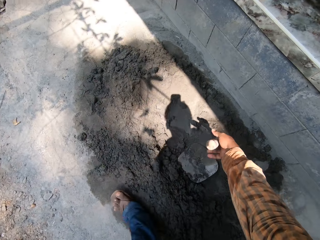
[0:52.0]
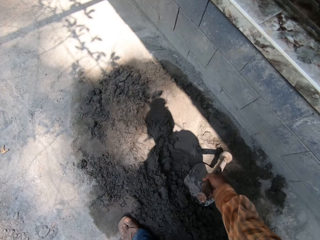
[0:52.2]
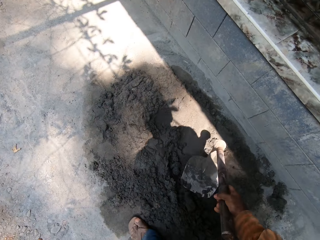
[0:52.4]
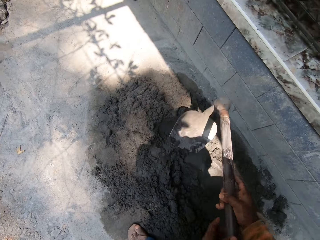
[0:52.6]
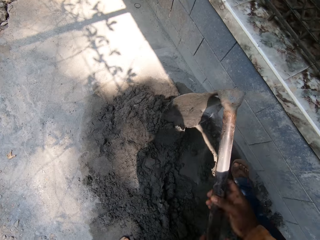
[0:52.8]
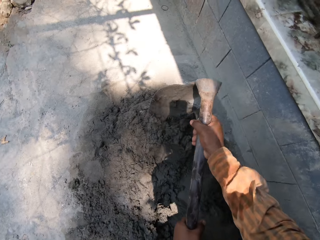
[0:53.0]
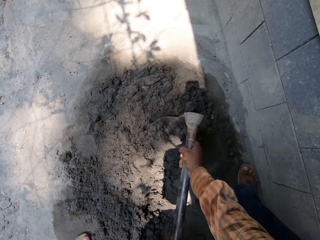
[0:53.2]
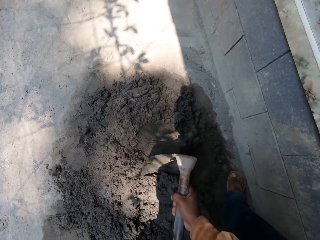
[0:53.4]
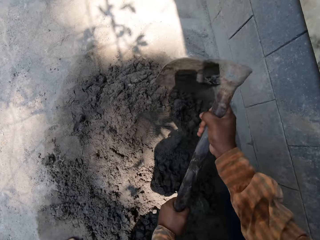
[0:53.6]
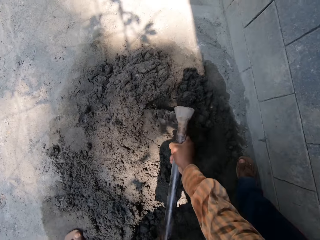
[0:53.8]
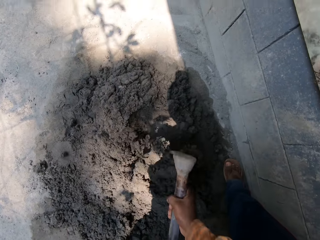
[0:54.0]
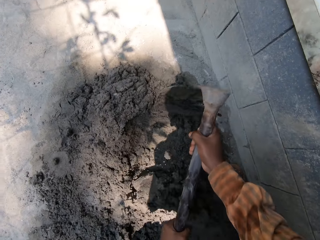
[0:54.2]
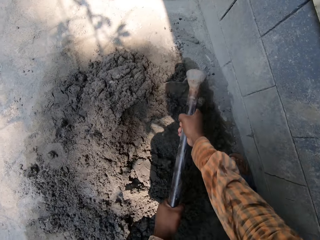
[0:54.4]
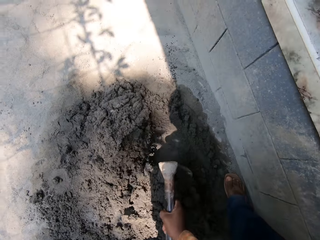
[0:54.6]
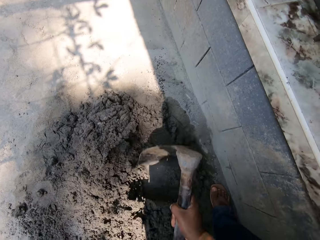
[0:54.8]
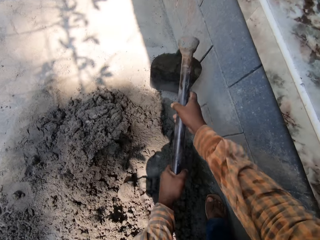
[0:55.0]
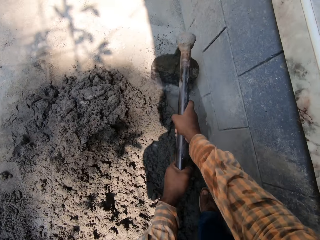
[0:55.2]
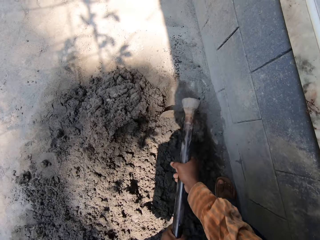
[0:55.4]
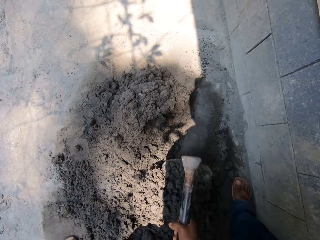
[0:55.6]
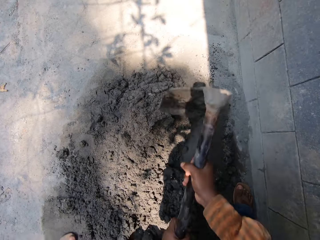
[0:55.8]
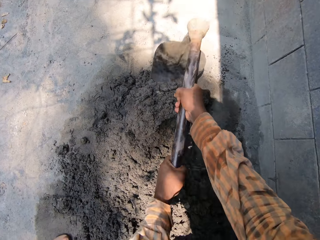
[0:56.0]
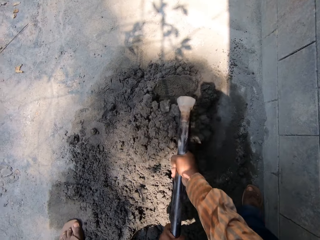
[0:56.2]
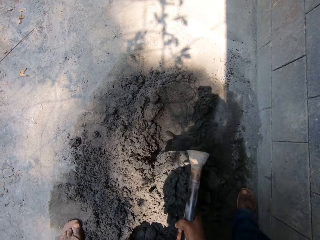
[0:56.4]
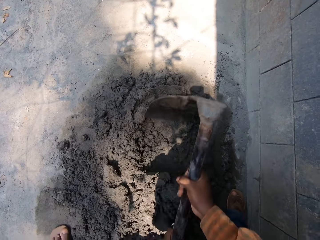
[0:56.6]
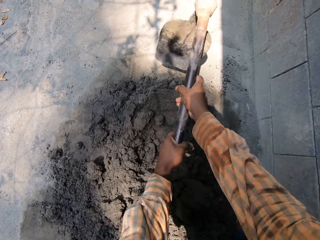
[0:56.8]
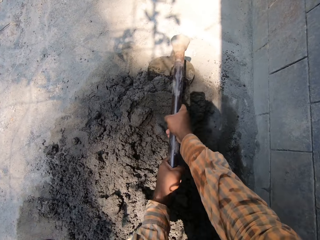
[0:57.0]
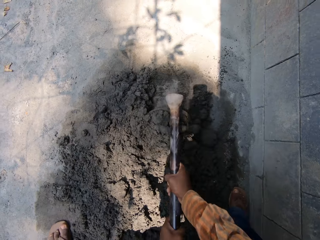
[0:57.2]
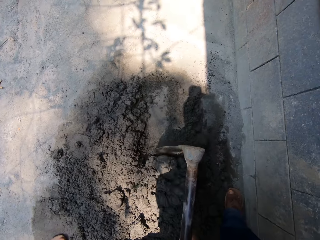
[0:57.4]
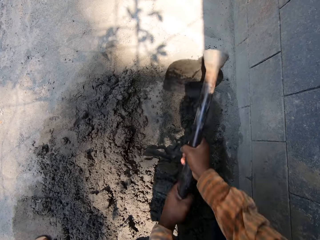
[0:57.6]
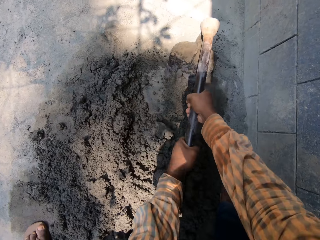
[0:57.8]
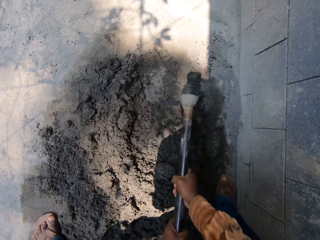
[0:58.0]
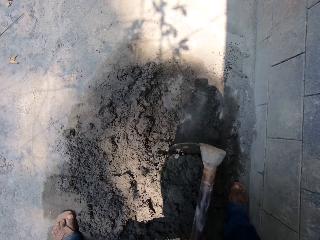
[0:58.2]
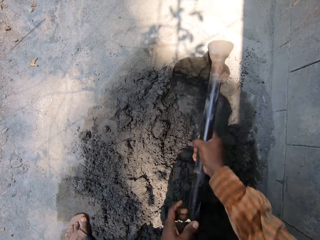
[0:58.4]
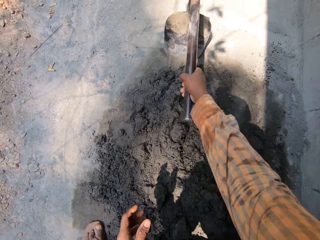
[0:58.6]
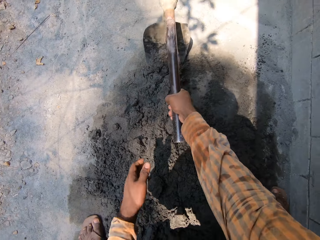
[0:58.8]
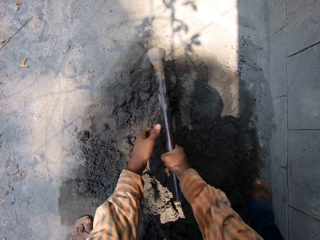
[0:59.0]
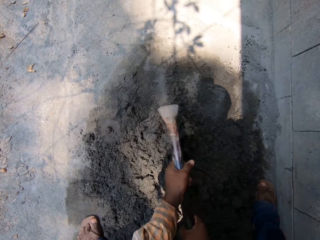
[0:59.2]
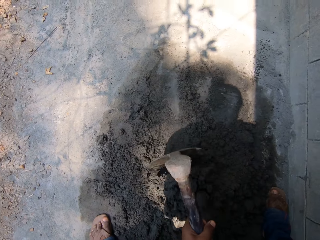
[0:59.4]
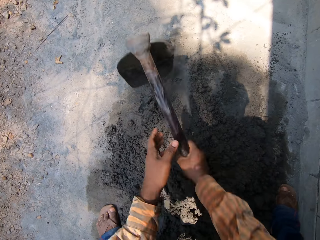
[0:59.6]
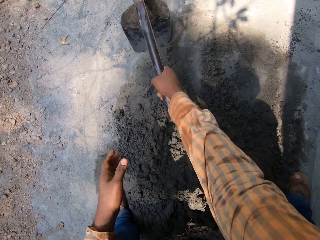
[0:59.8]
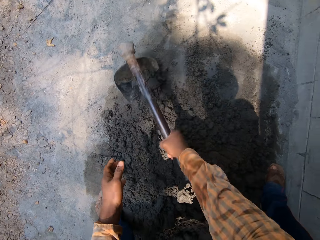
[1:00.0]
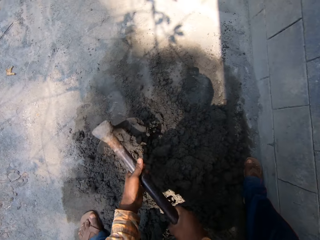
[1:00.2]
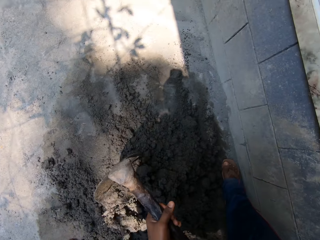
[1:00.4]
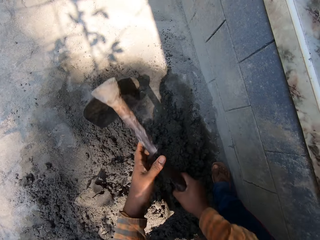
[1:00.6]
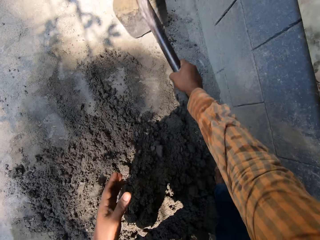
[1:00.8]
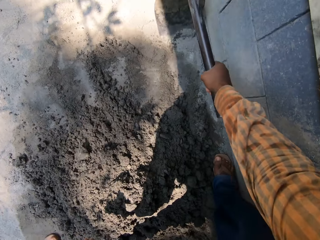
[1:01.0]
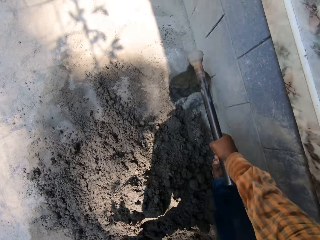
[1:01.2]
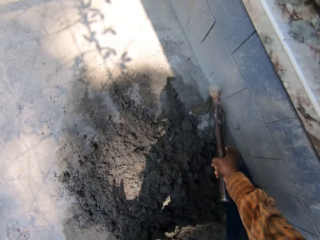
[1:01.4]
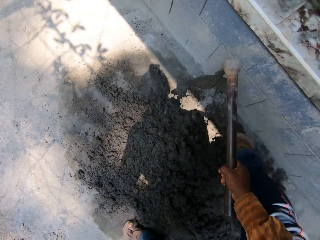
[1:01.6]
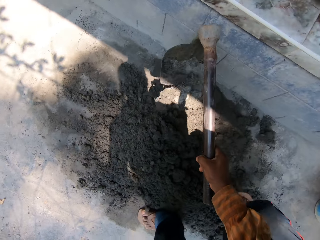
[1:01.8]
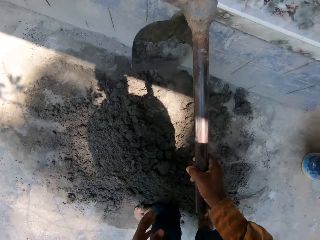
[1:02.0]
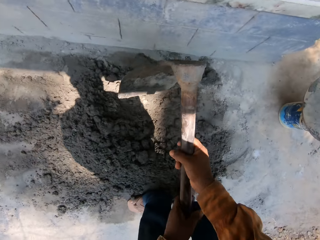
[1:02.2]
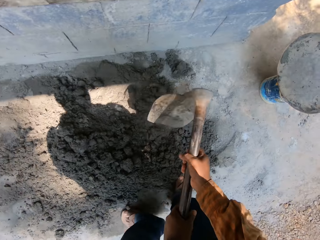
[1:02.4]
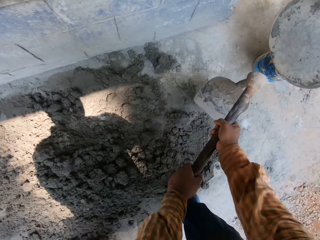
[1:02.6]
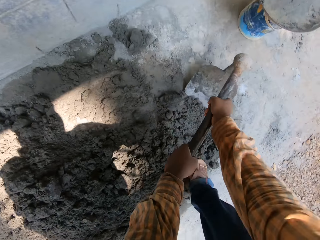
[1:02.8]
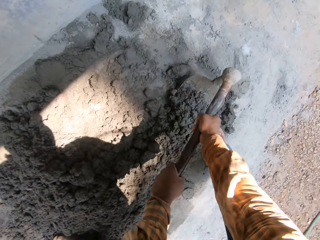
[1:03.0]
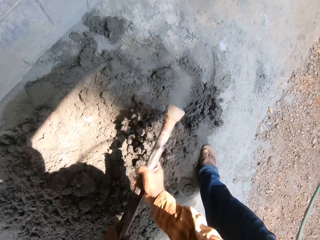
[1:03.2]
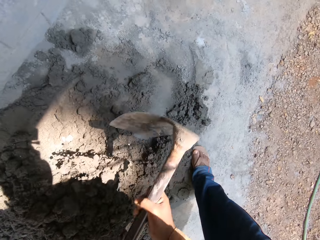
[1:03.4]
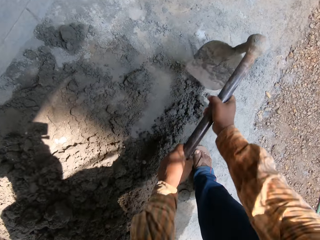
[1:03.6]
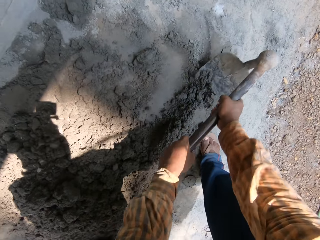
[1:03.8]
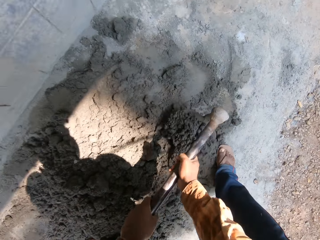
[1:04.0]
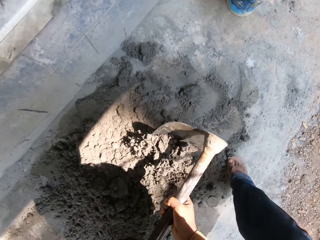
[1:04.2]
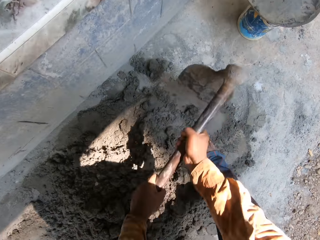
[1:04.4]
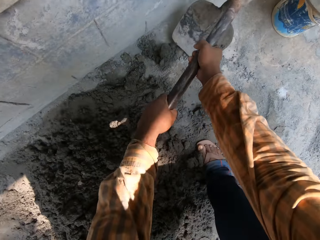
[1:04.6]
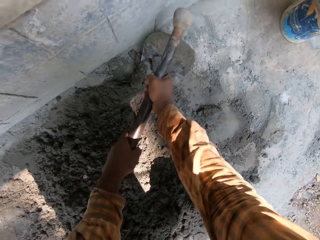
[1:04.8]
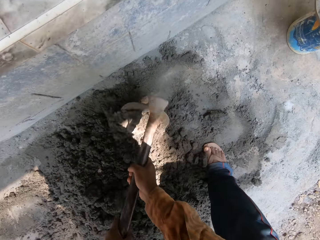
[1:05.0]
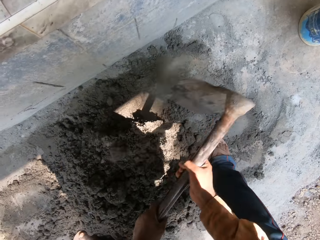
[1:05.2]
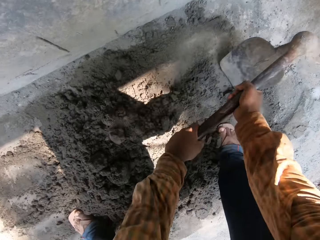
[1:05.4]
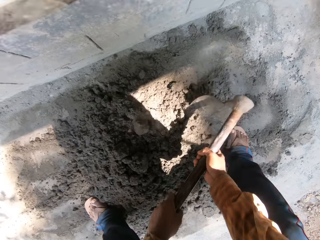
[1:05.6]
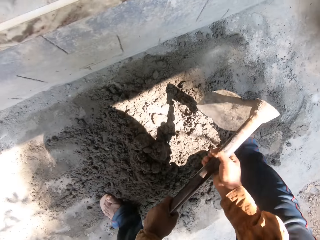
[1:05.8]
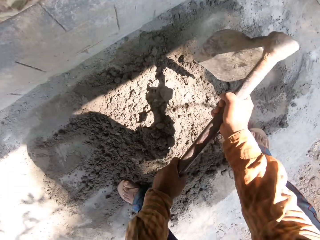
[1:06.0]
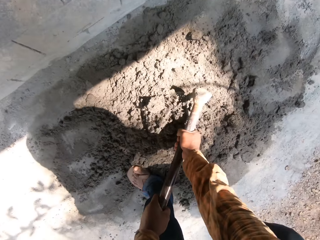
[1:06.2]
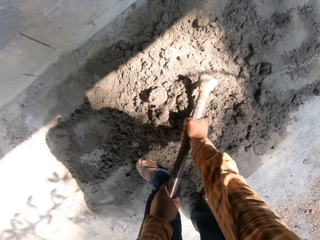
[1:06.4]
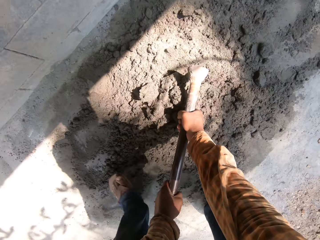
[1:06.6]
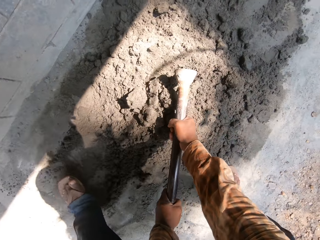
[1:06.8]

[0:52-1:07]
The camera wearer picks up a hoe from sand on the ground with his right hand. He mixes the sand on the ground with the hoe in both hands. He mixes the sand on the ground with the hoe in his right hand. He mixes the sand on the ground with the hoe in both hands. He mixes the sand on the ground with the hoe in his right hand. He touches the hoe in his right hand with his left hand. He holds the hoe with both hands. He mixes the sand on the ground with the hoe in both hands.

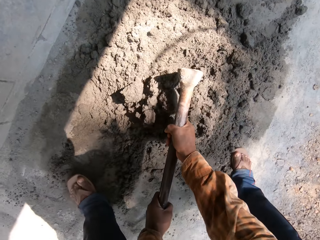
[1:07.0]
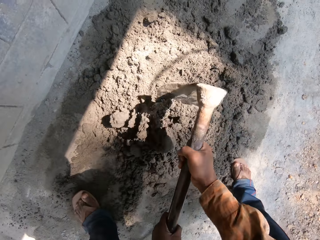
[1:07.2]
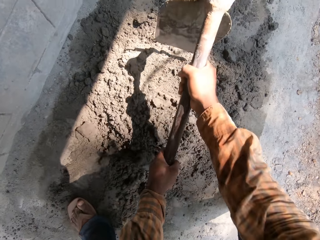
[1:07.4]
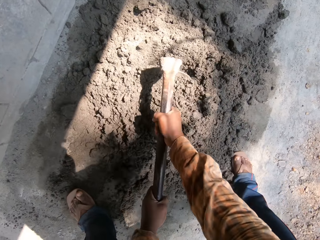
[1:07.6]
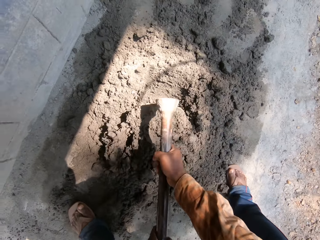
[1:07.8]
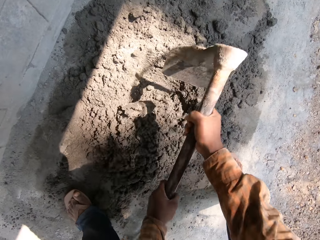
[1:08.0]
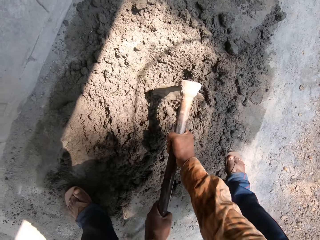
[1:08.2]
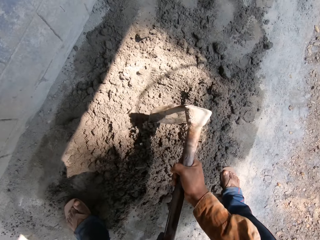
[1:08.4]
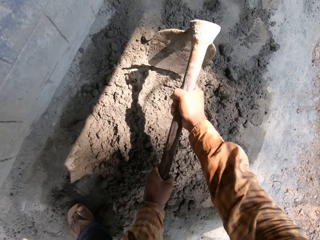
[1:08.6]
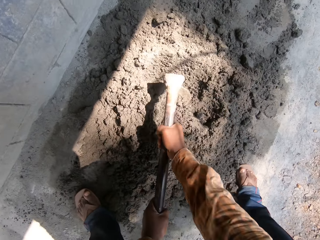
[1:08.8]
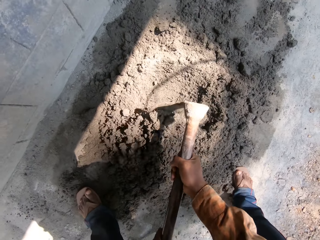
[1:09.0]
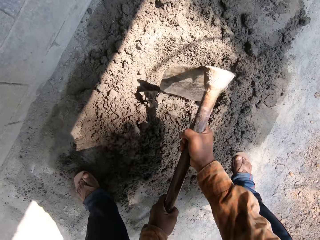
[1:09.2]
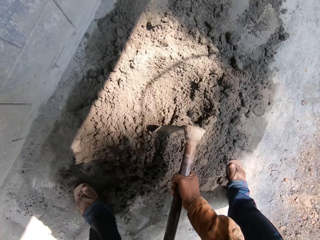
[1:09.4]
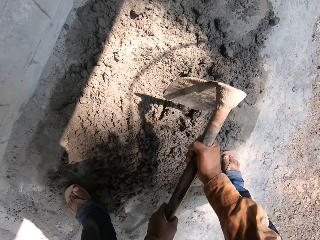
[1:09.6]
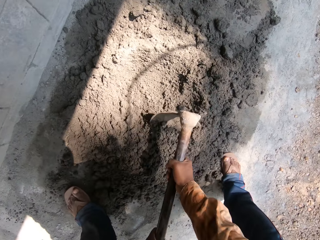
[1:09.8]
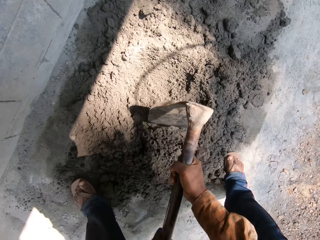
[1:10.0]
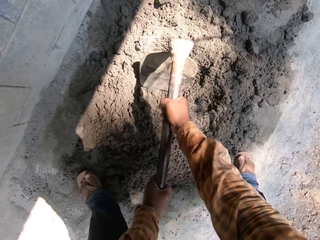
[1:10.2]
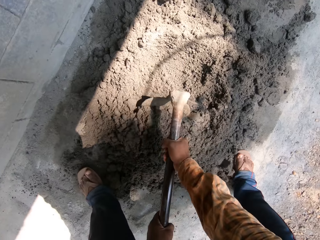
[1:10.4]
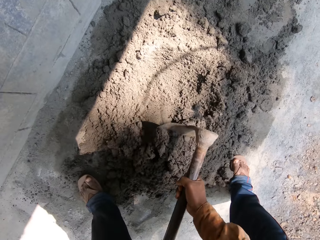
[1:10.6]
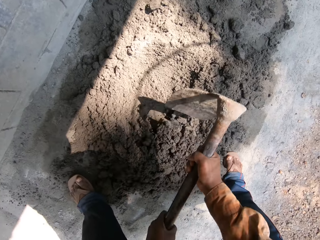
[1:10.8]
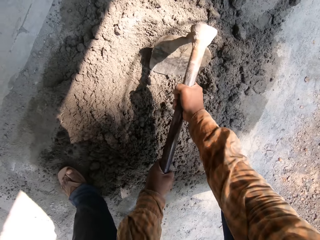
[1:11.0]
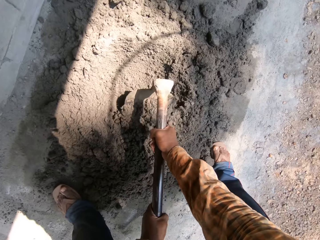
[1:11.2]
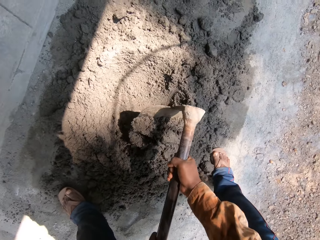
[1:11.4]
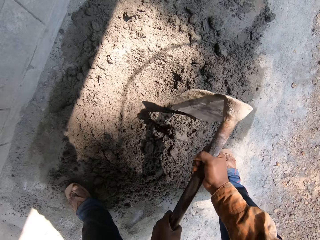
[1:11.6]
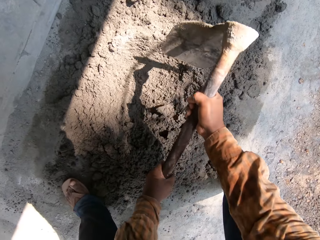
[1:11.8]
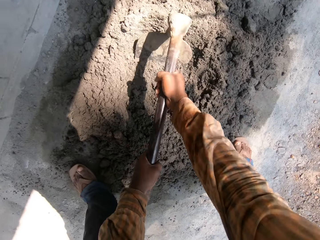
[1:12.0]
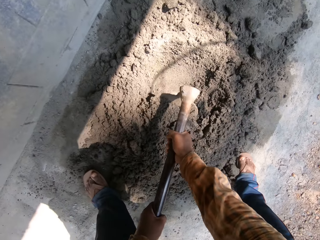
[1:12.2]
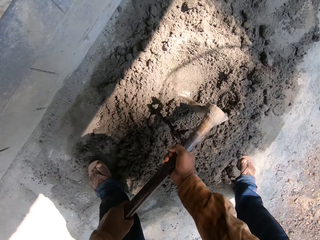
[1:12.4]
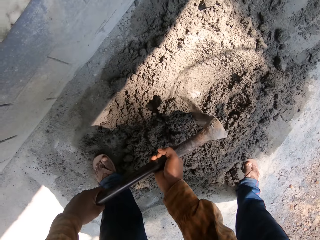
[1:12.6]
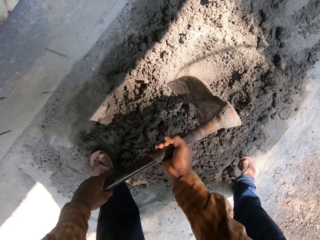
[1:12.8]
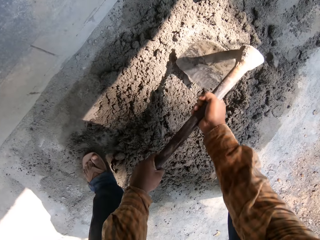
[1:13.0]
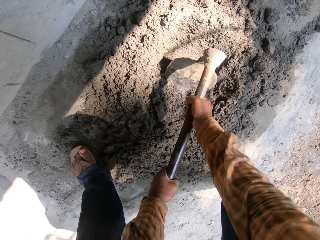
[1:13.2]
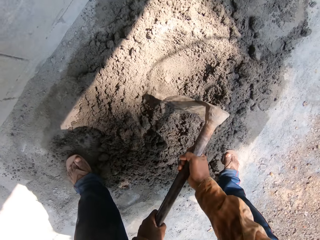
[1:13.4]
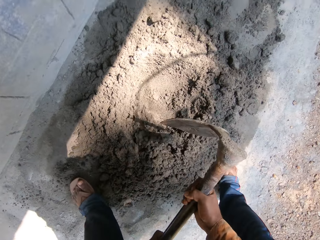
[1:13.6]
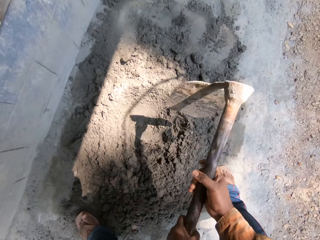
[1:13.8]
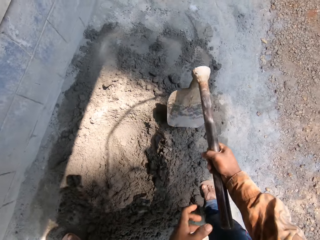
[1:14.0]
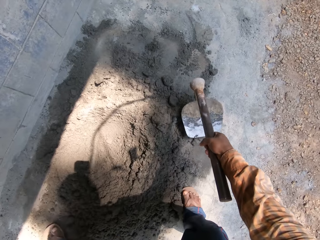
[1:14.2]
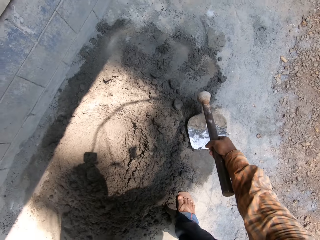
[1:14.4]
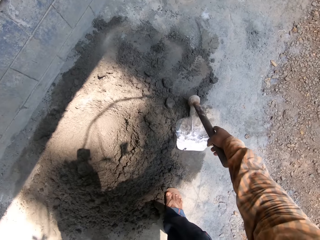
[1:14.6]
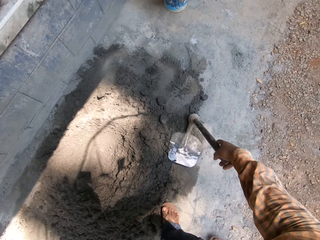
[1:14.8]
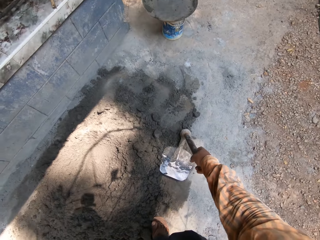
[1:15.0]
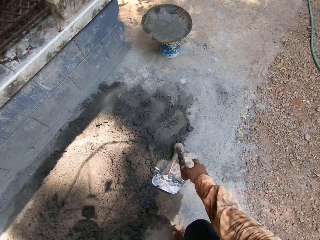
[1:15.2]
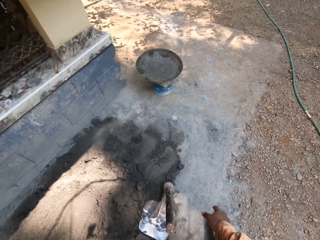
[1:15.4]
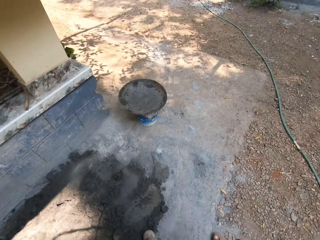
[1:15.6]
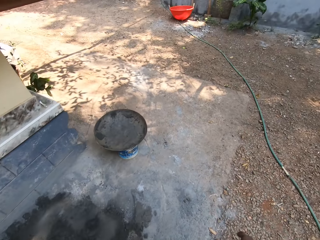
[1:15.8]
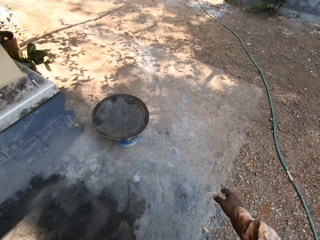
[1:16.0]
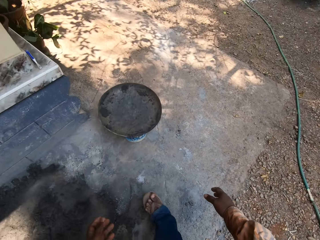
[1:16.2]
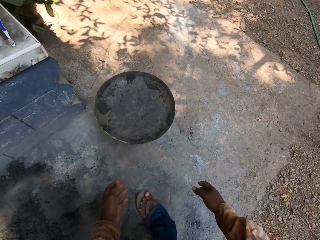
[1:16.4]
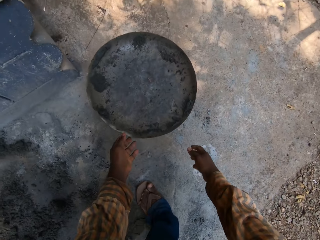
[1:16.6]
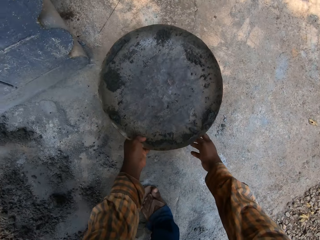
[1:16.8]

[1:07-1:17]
The camera wearer drops the hoe on the ground with his right hand. He walks on the ground.
